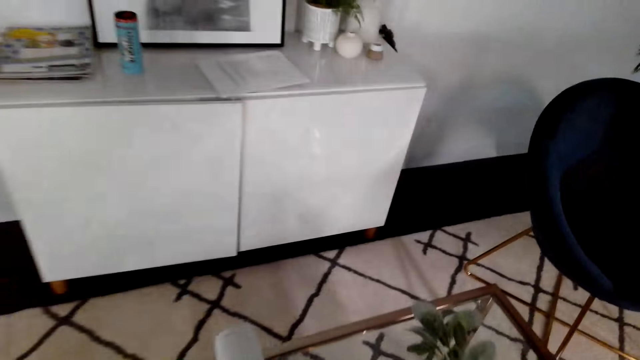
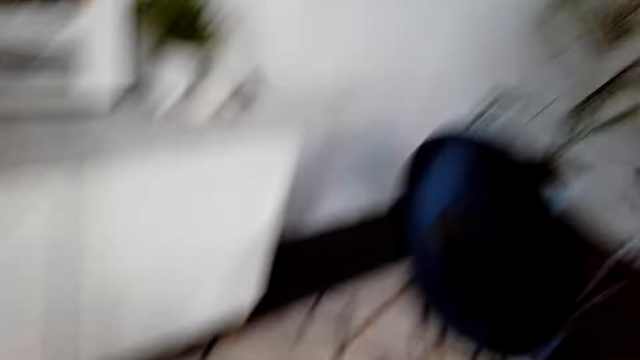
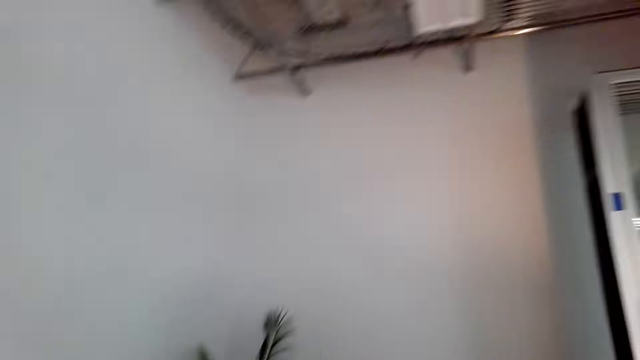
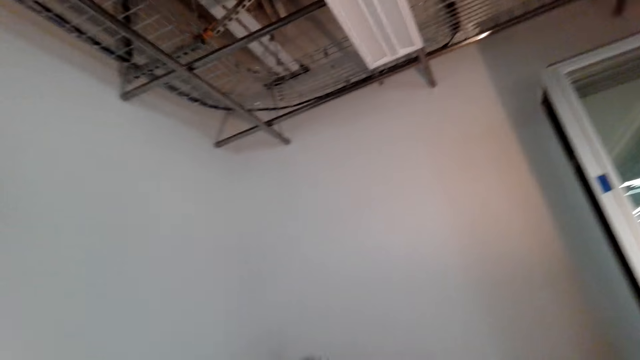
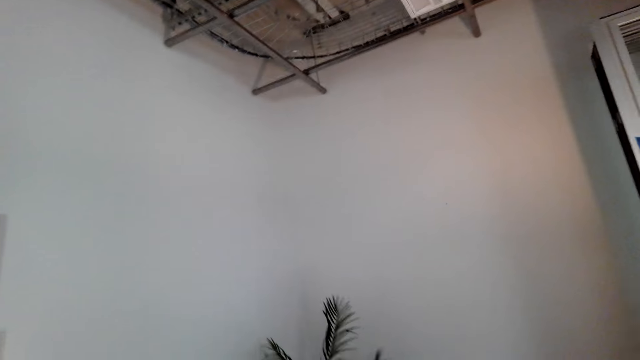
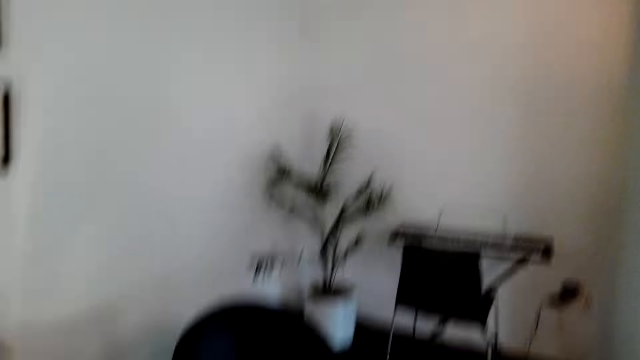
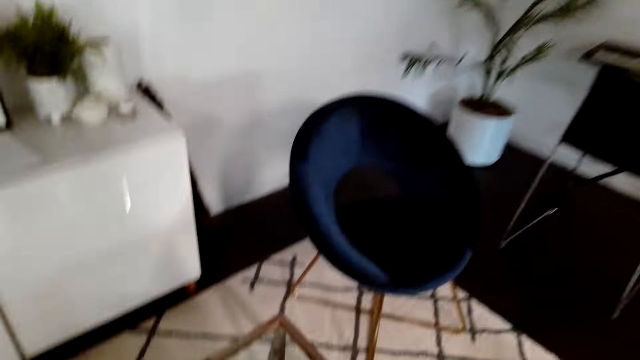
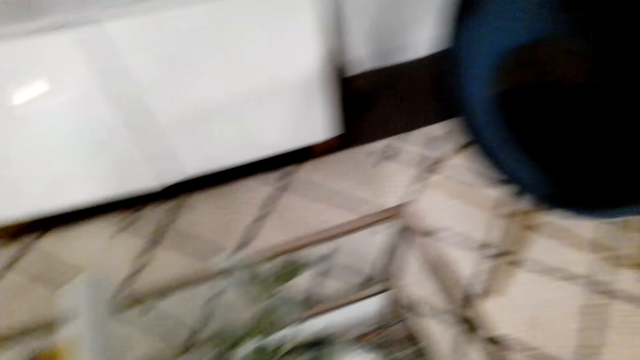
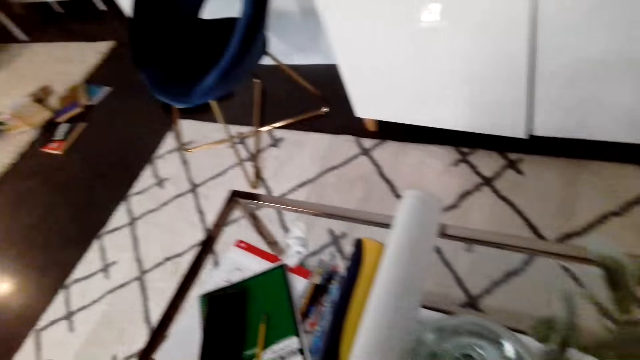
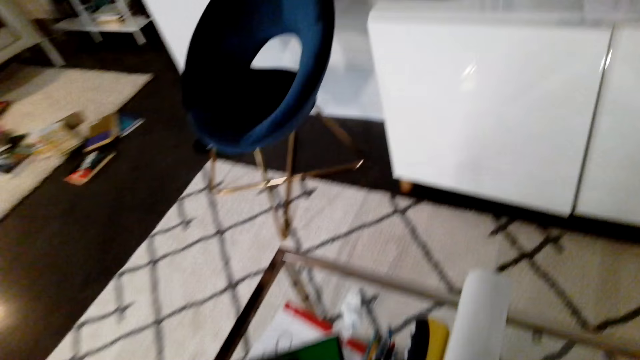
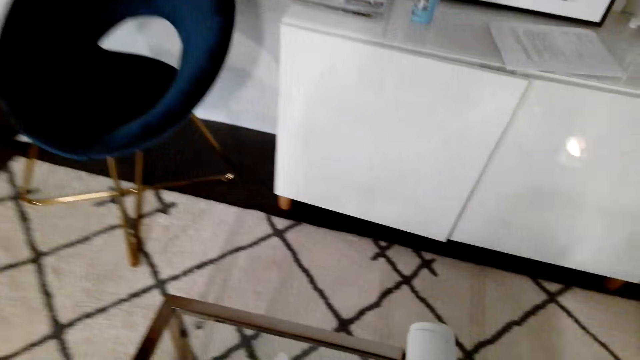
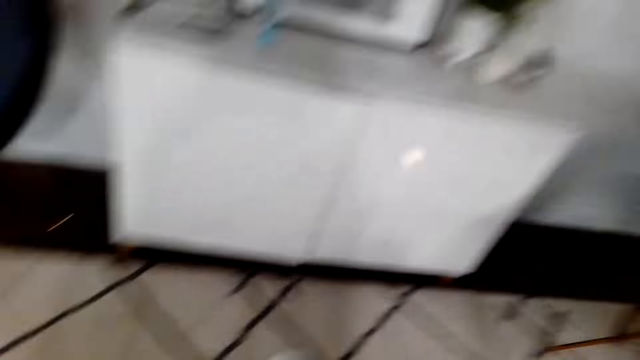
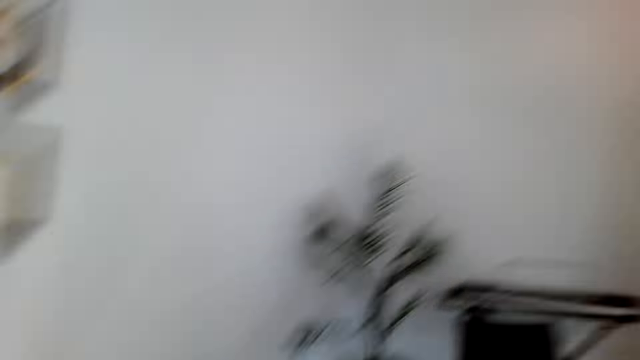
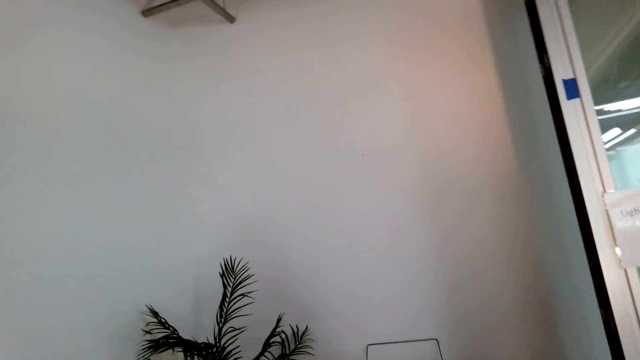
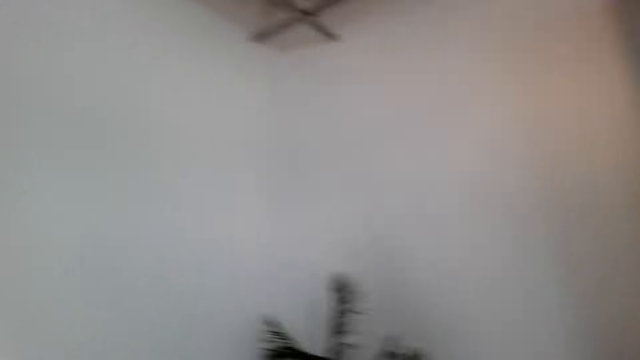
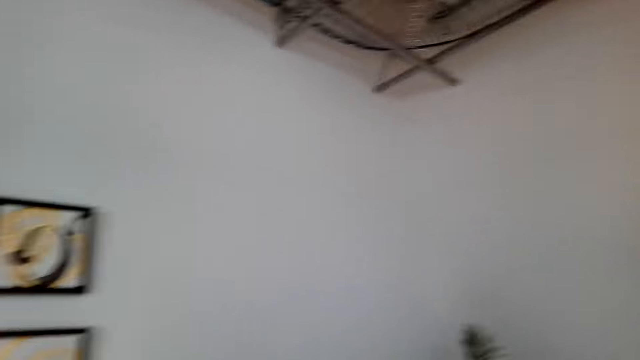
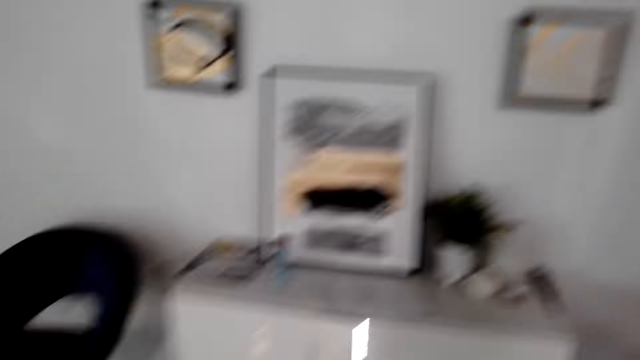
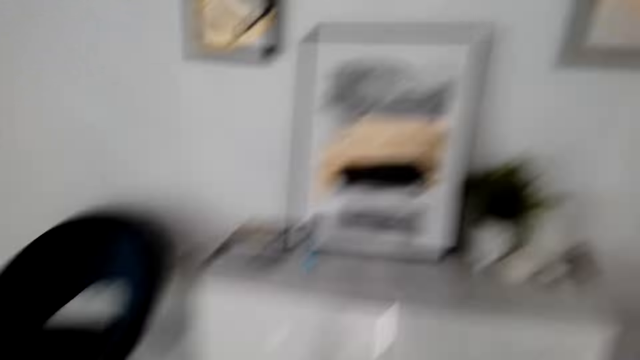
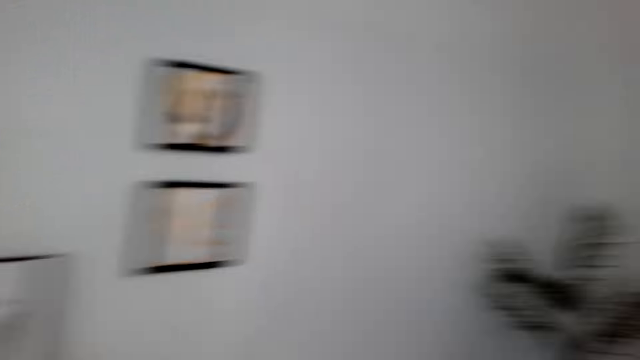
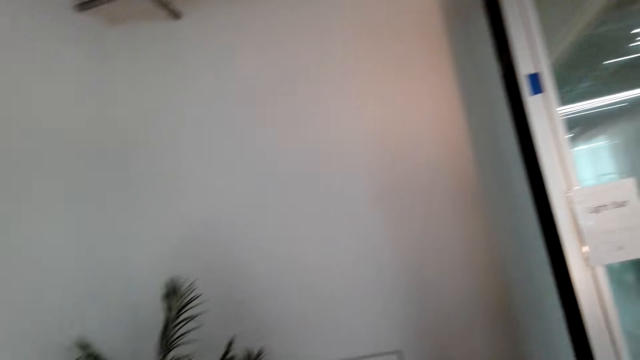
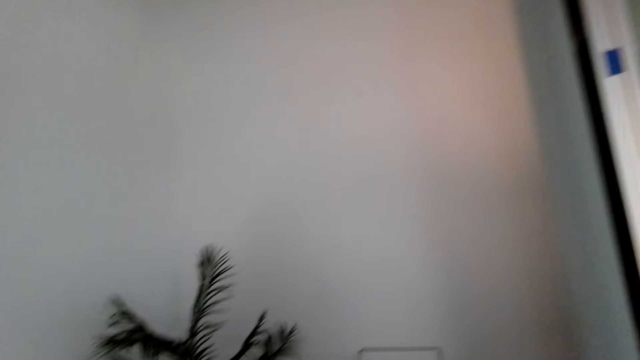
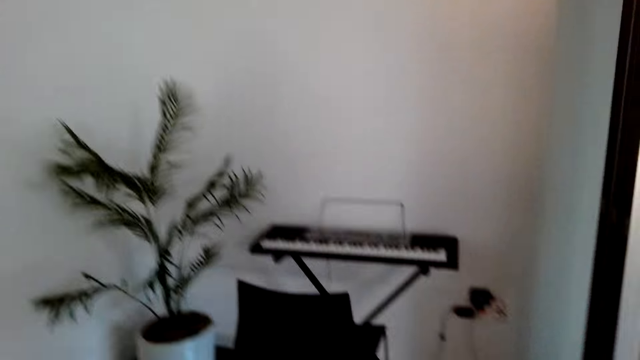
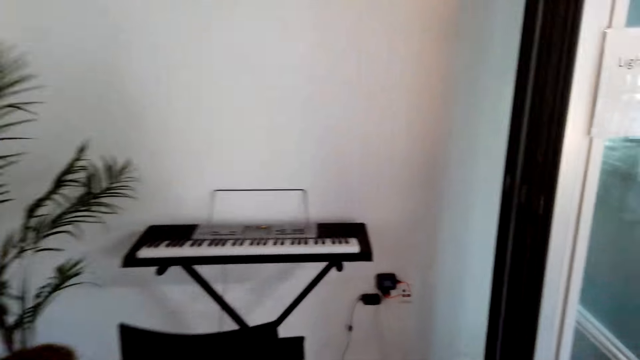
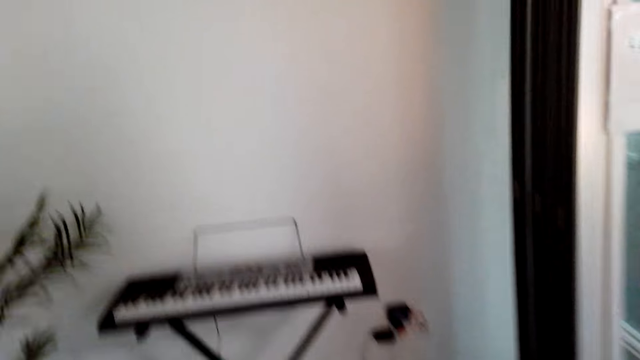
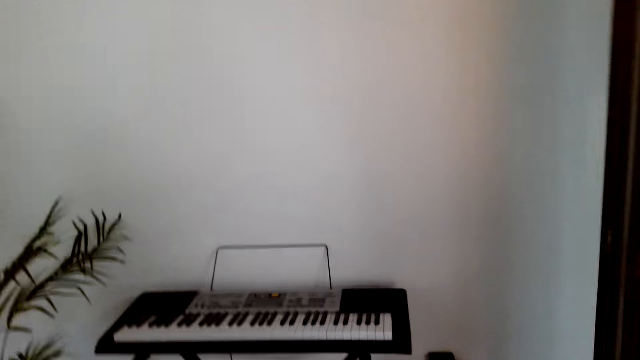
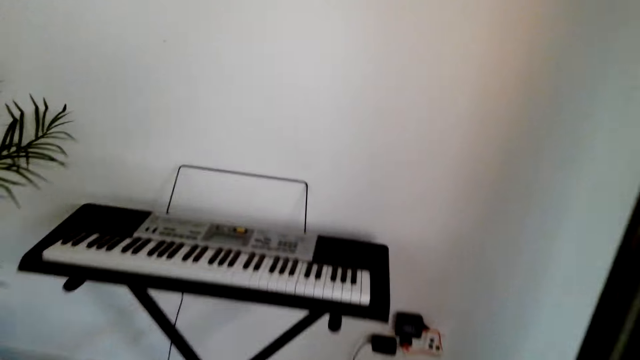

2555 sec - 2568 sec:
The camera wearer looks around. They walk around.

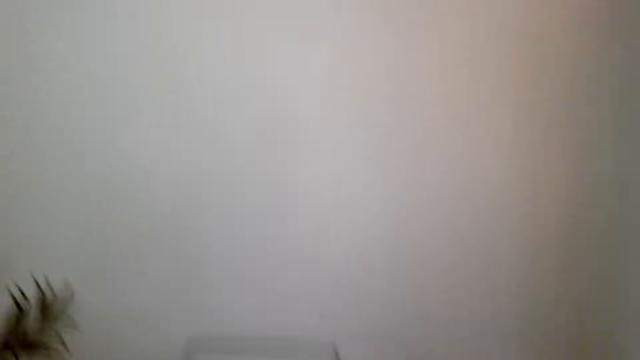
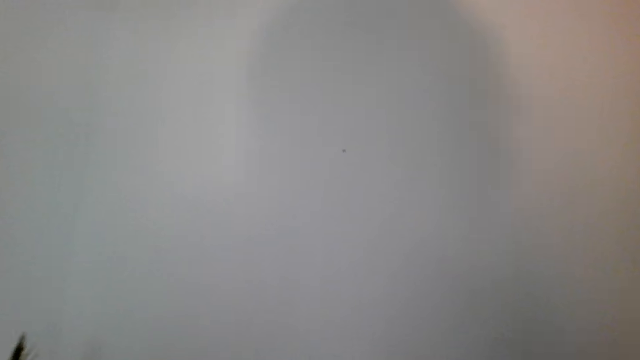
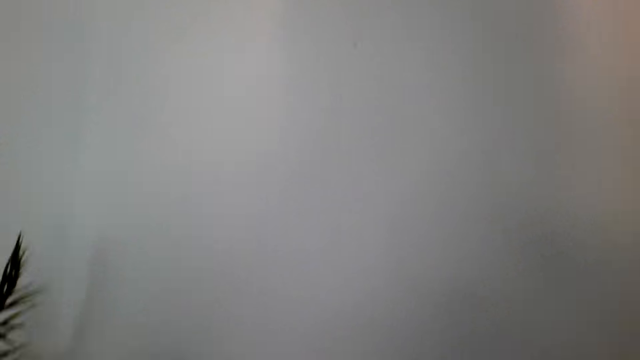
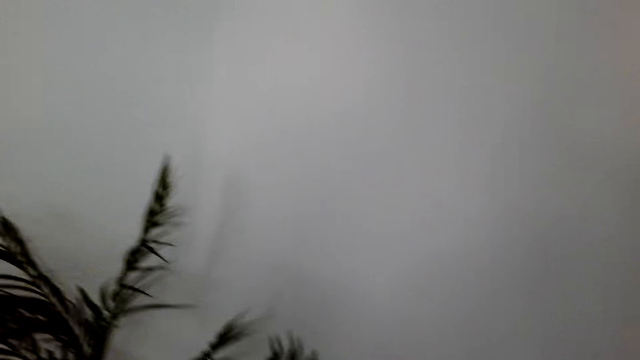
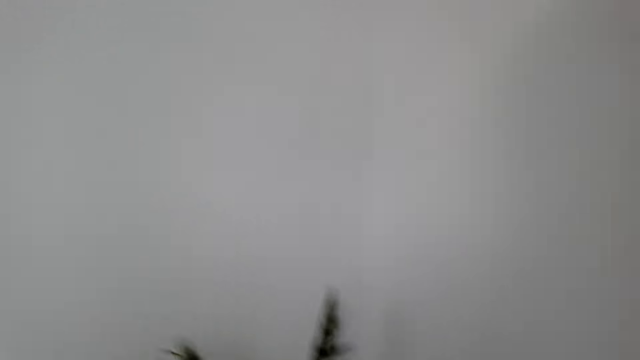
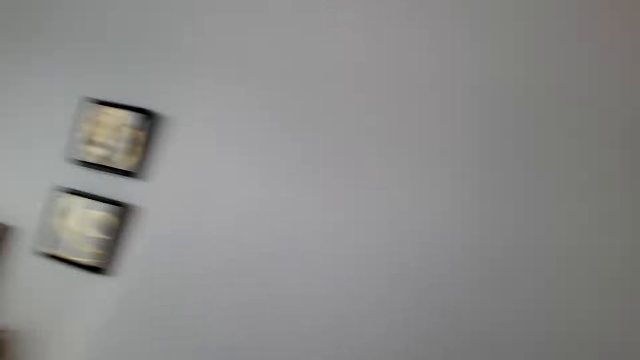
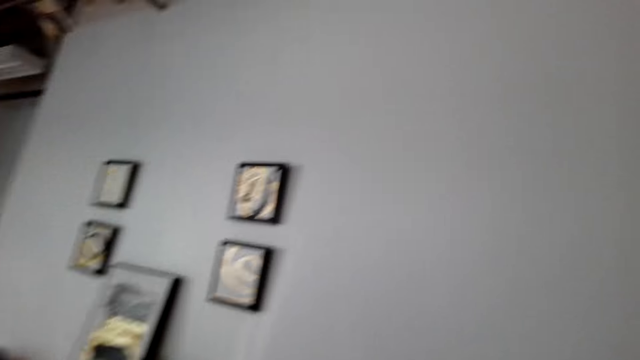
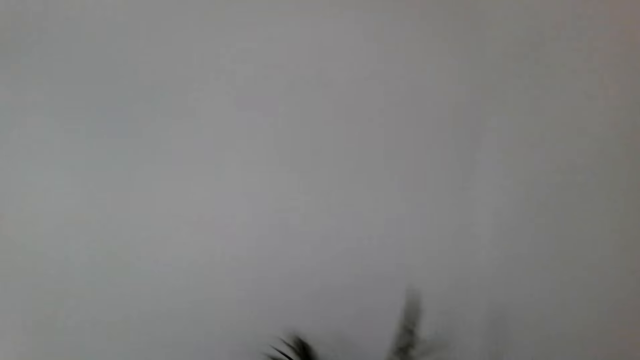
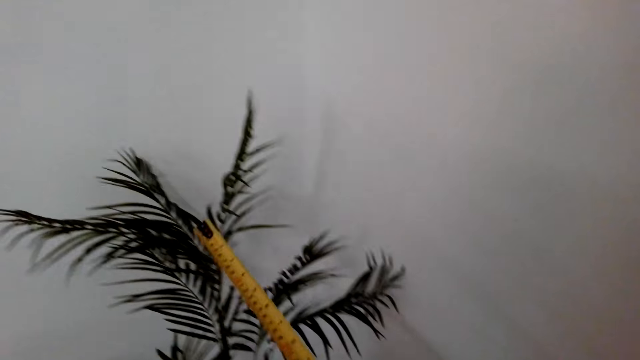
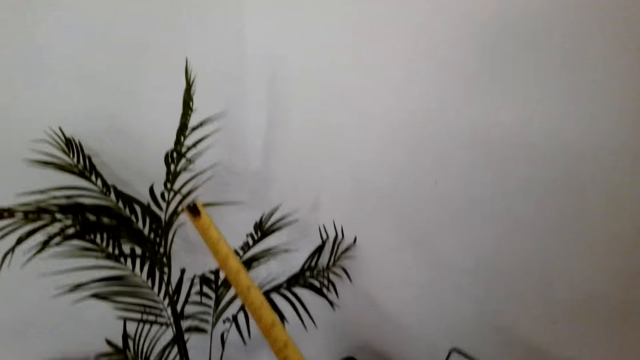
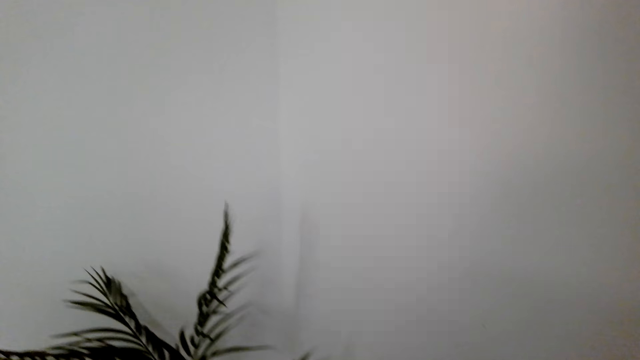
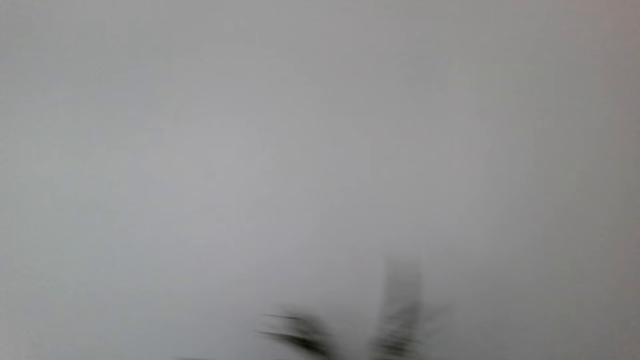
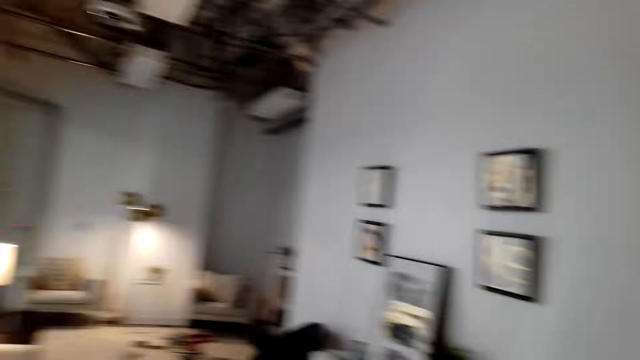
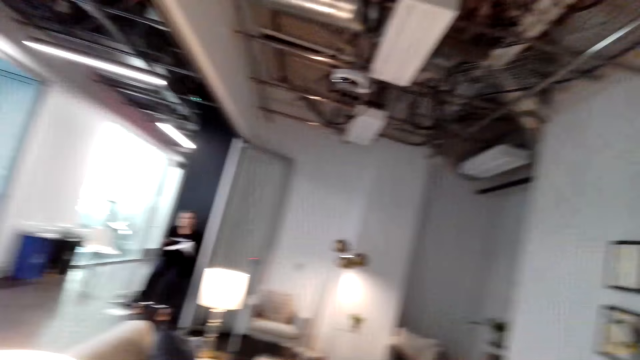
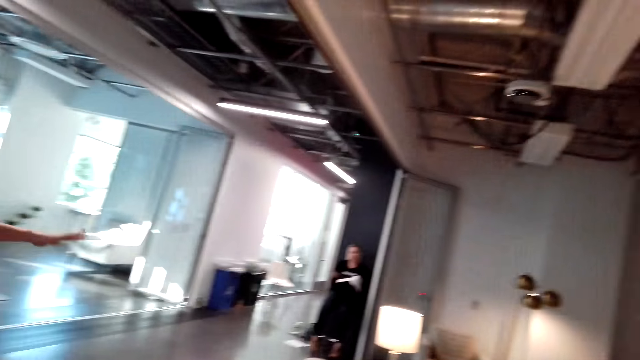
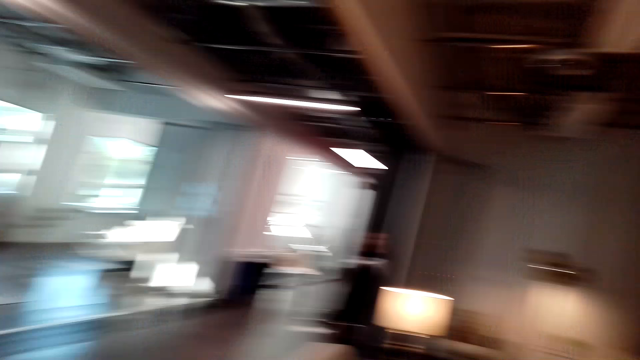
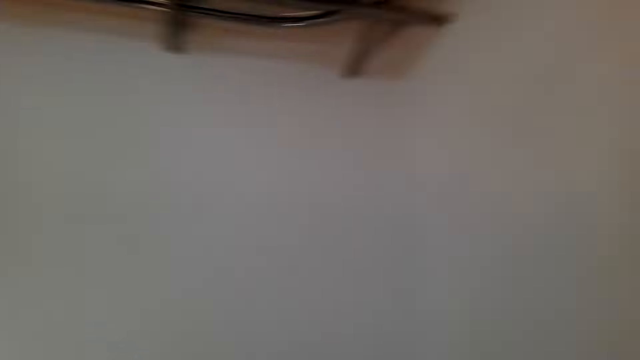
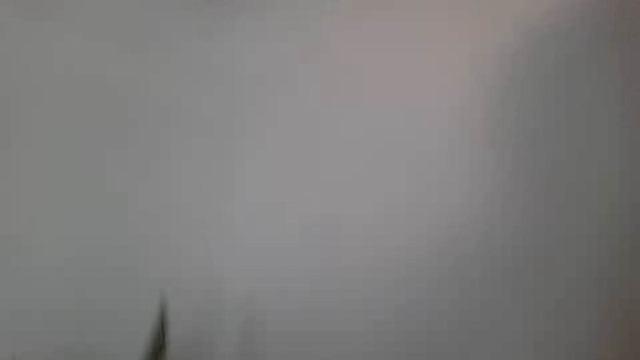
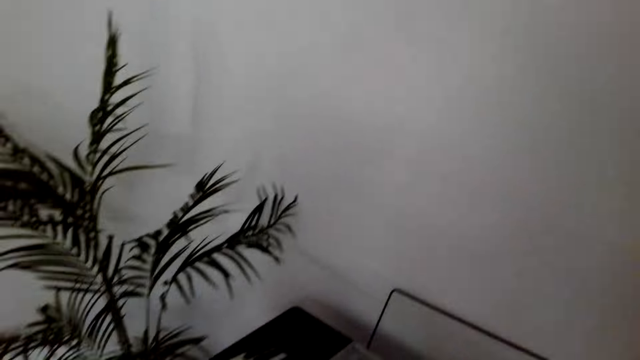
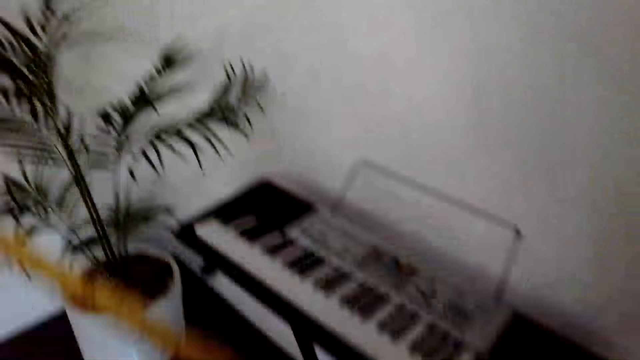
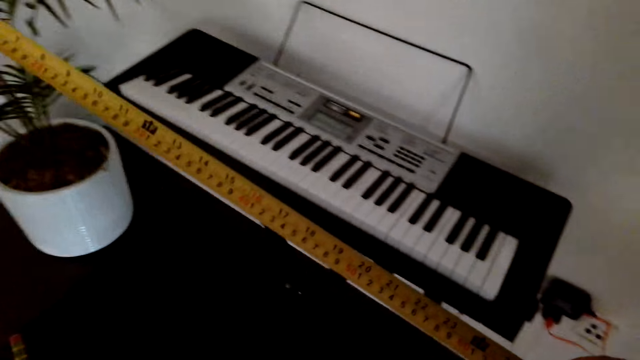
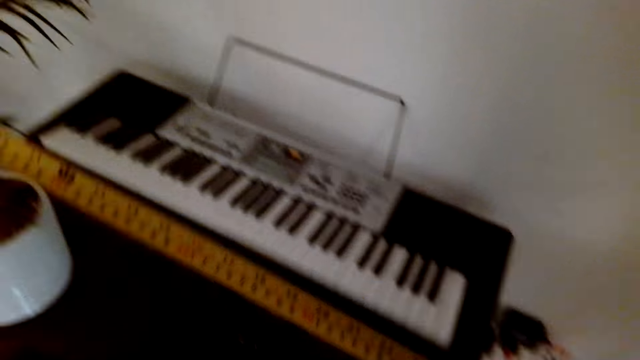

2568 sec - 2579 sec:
The camera wearer looks around. They use a tape measure. They look at the tape measure.
